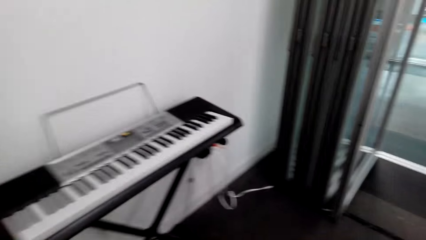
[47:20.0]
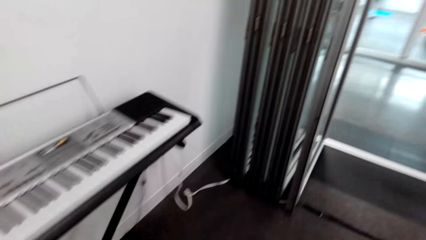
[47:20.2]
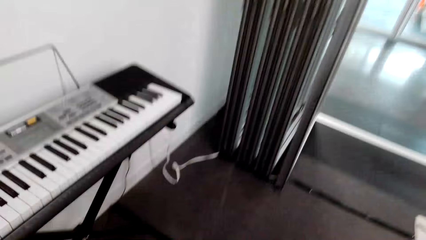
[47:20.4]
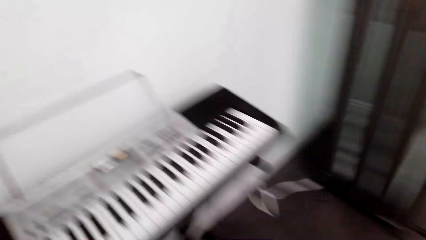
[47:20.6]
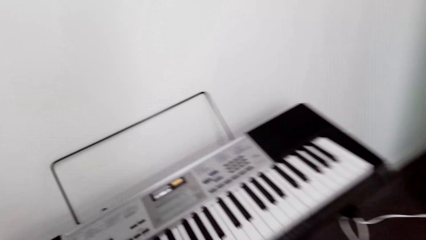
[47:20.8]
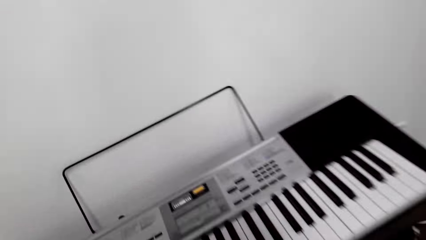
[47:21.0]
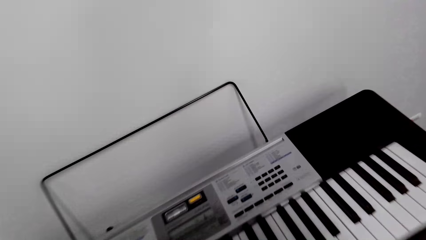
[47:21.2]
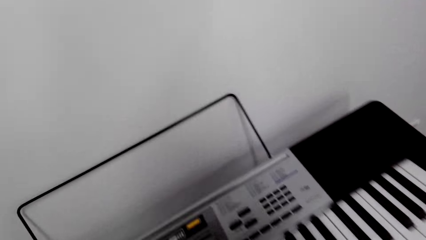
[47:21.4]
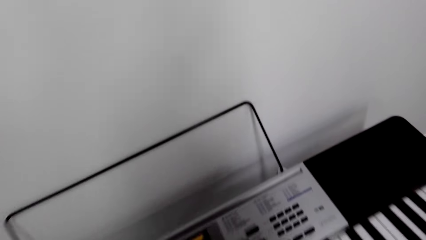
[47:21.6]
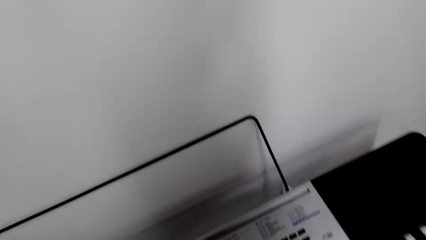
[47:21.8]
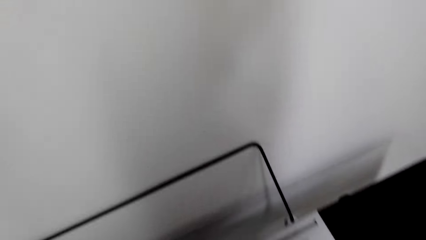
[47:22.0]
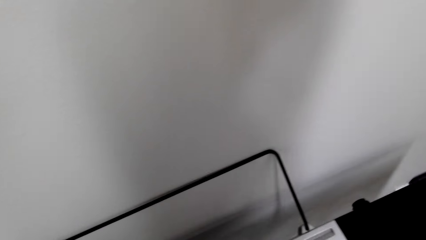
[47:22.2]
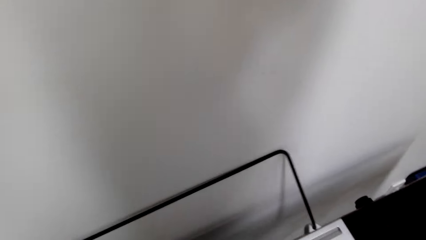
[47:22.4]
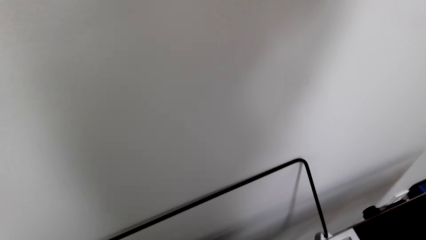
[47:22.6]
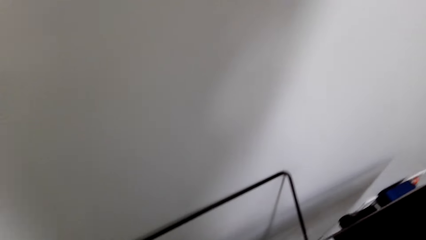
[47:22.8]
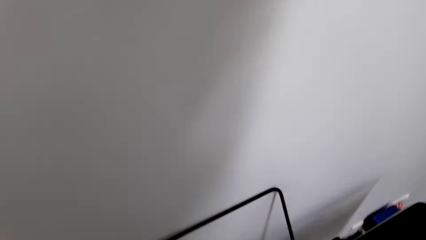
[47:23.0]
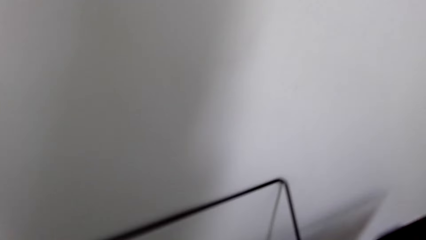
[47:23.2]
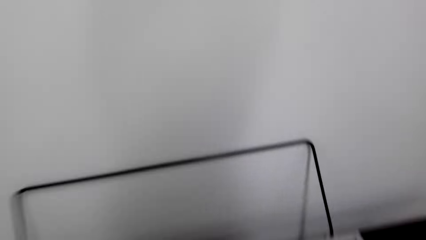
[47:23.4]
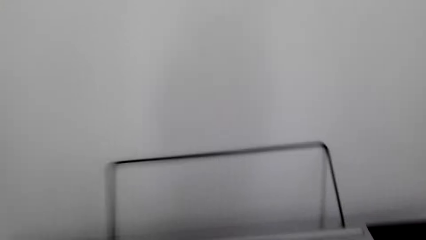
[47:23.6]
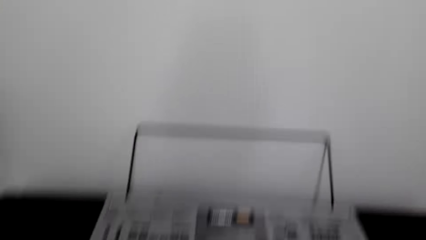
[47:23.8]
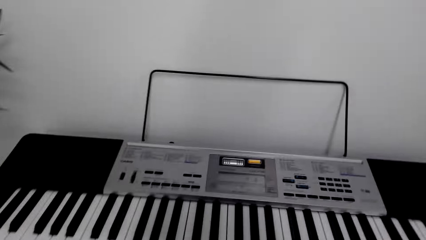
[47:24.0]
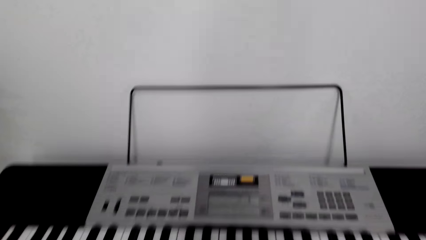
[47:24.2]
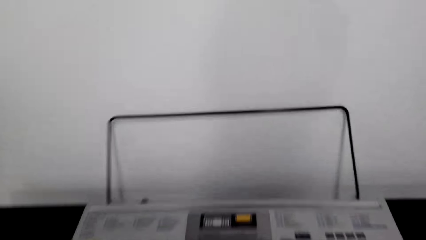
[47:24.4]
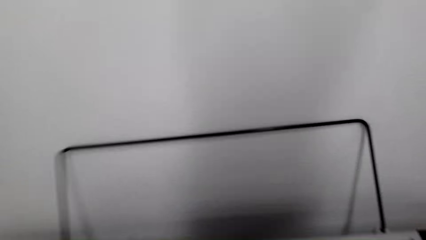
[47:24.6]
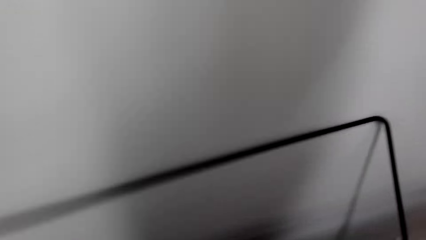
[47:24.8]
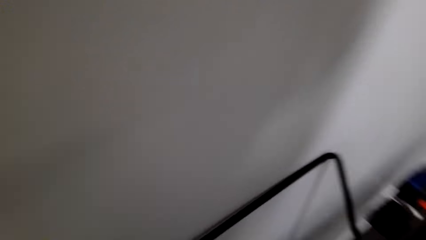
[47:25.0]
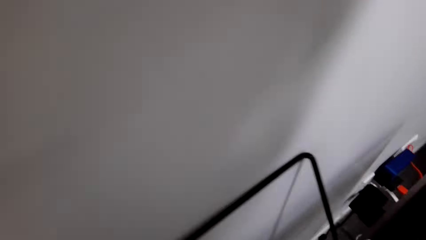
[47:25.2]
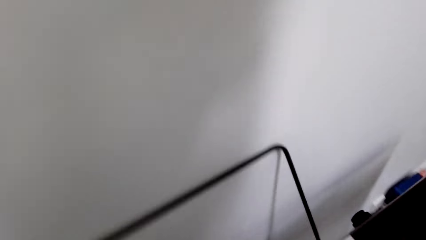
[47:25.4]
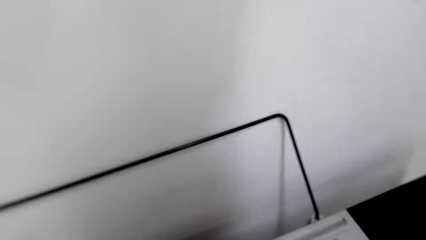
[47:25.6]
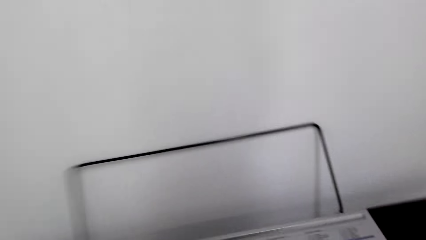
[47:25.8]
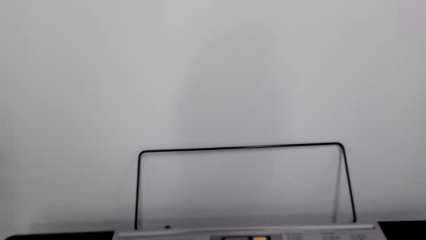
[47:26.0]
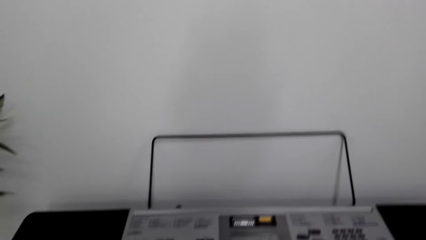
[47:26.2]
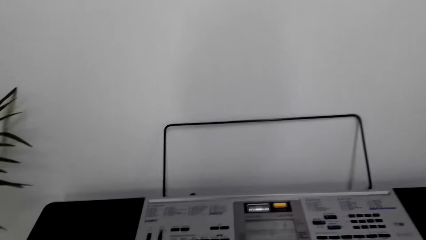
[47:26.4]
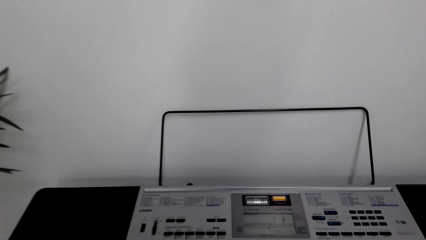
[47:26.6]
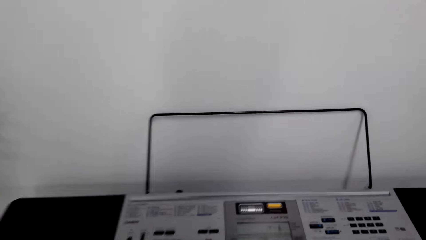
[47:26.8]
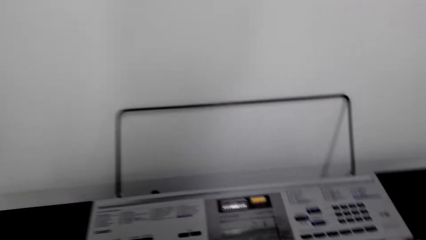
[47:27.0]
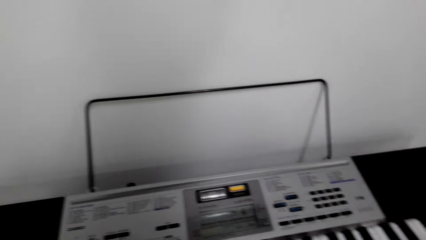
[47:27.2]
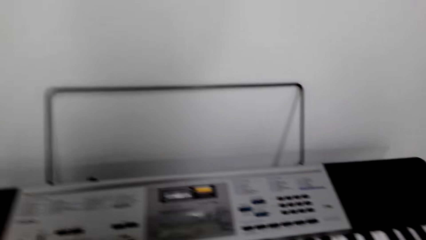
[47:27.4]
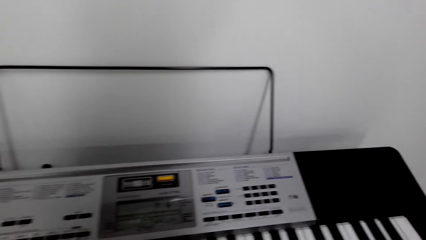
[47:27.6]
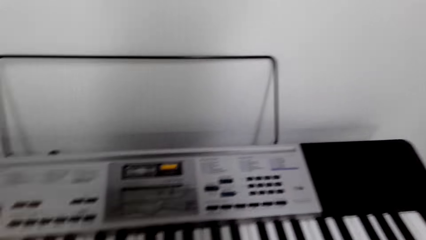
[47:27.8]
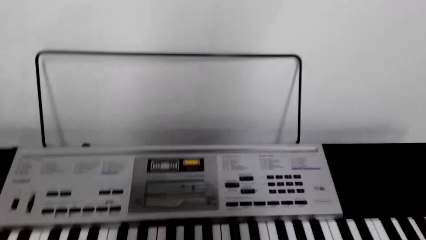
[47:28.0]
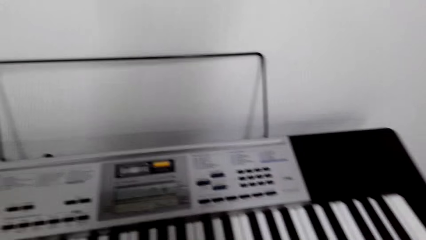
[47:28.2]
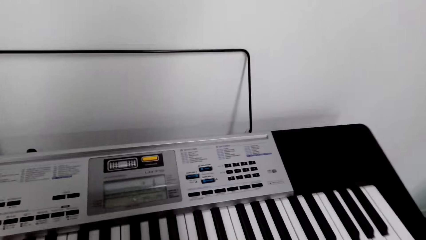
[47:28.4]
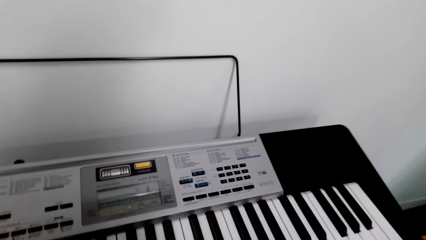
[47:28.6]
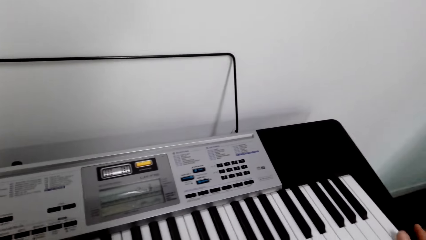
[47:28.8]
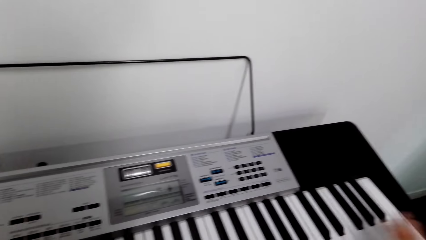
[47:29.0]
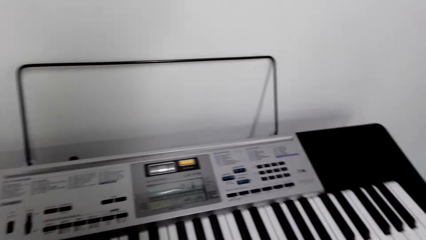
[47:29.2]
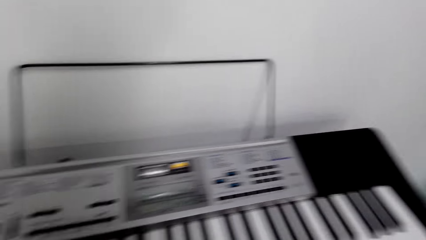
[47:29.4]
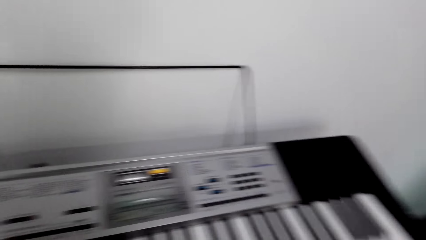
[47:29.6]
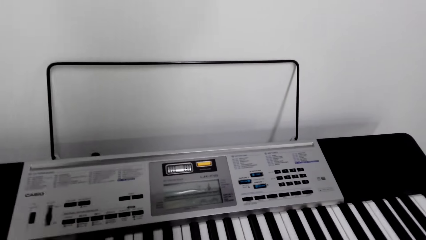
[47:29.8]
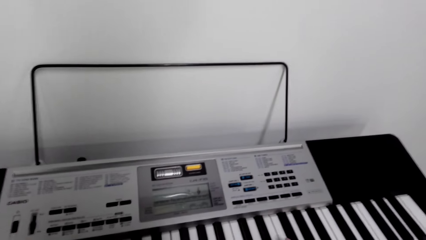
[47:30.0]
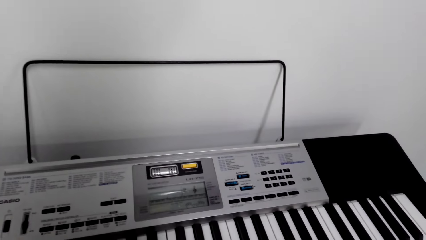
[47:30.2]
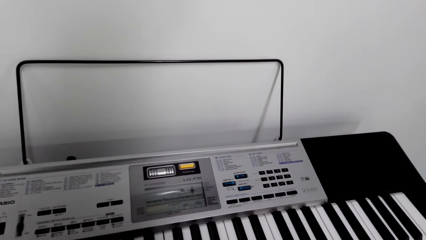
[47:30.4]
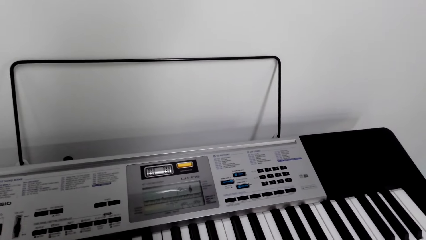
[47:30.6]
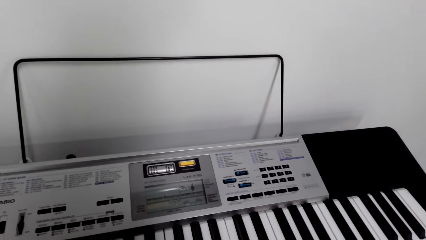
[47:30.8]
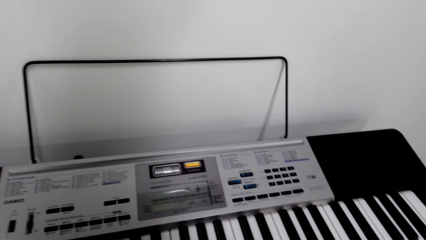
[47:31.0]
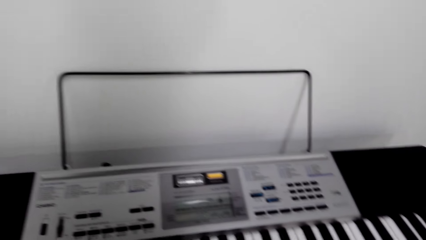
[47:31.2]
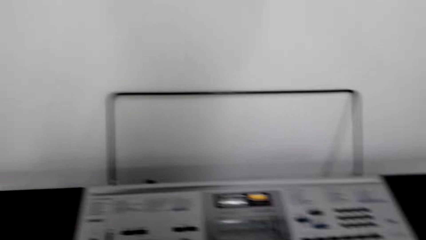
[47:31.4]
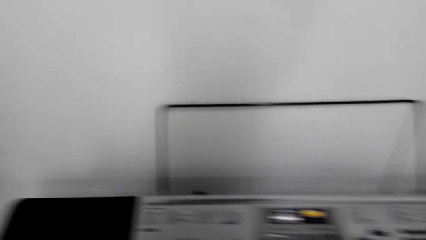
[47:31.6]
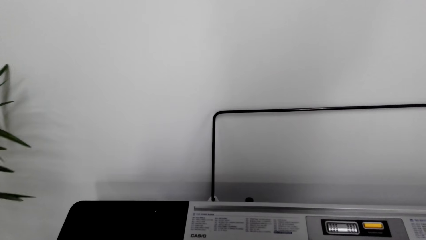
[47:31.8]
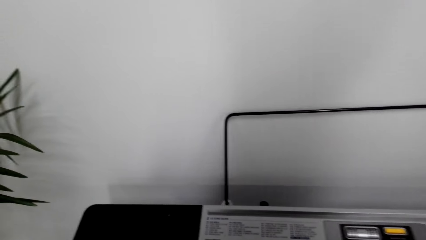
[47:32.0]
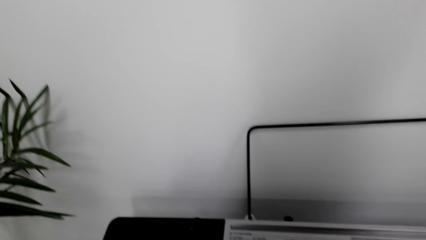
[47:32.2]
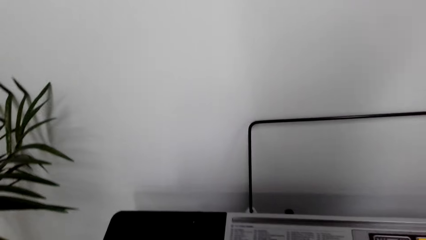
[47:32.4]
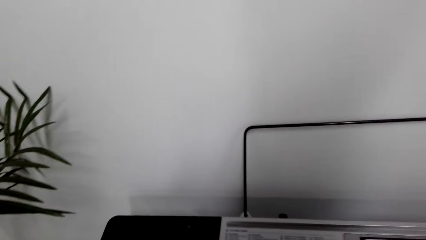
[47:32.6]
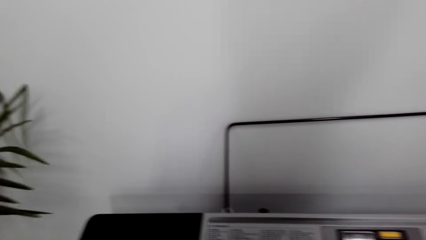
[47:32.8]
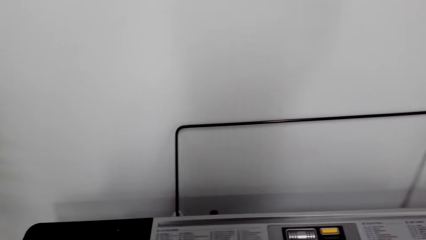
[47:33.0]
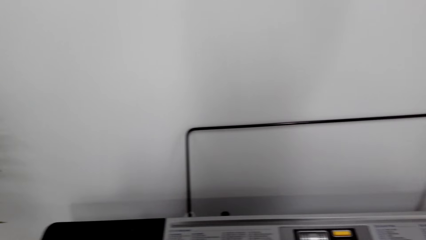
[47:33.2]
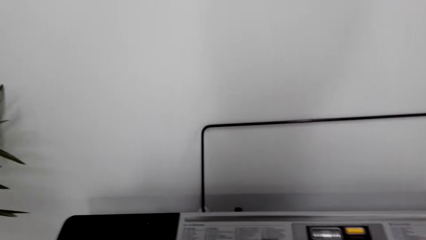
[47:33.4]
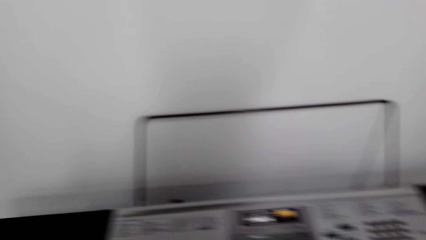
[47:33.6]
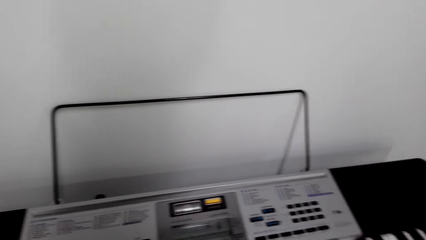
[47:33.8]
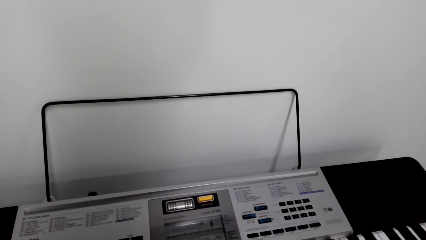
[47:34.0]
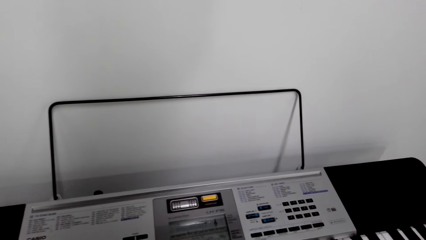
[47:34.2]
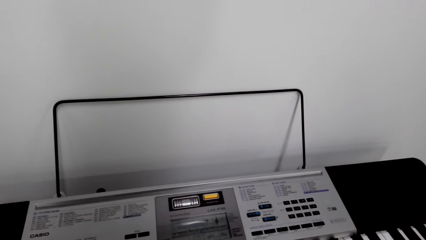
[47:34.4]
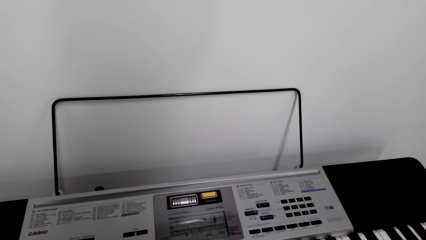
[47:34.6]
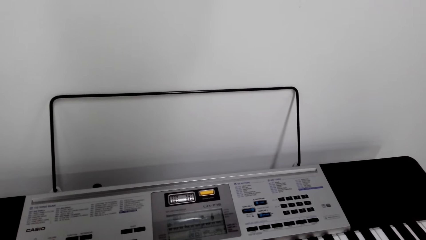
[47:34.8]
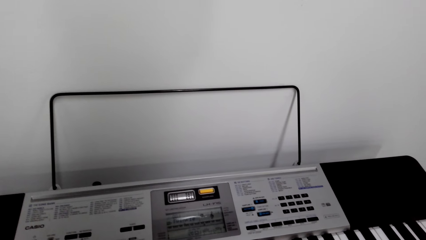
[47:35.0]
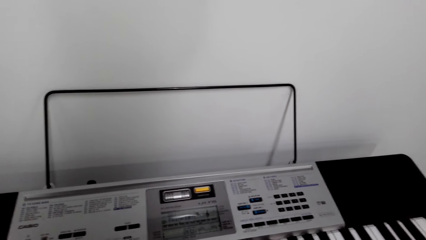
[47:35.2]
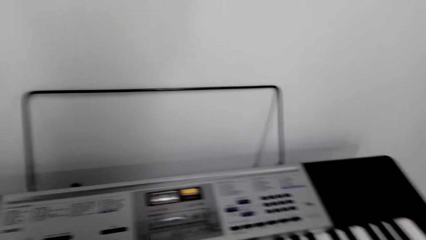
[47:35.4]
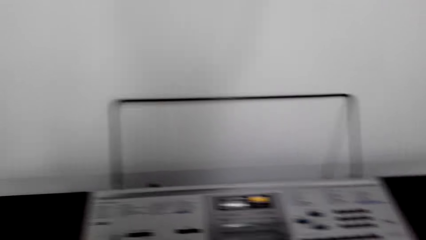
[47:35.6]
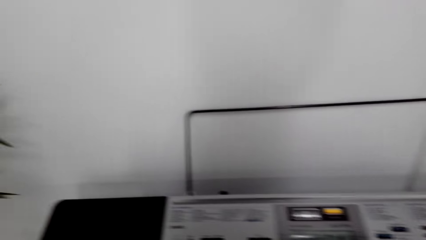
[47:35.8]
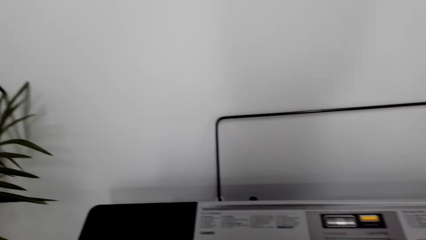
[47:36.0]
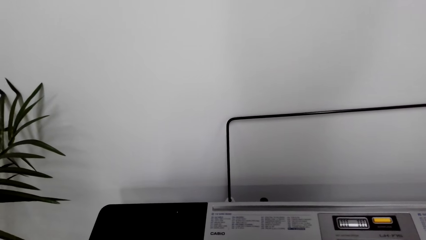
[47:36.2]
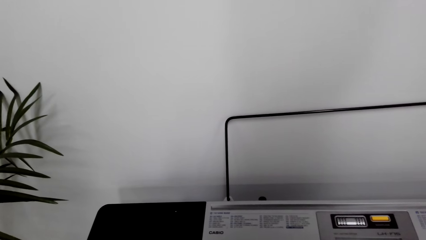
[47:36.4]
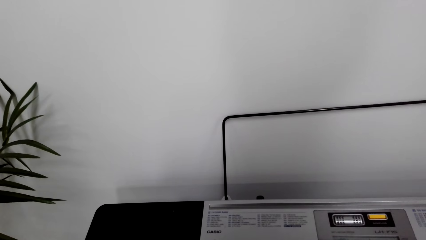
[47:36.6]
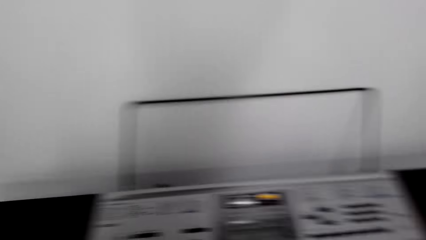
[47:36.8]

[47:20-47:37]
The camera wearer looks at the piano.
